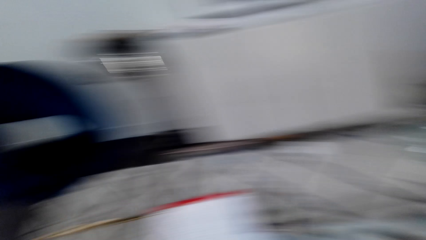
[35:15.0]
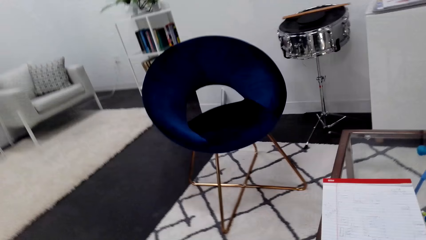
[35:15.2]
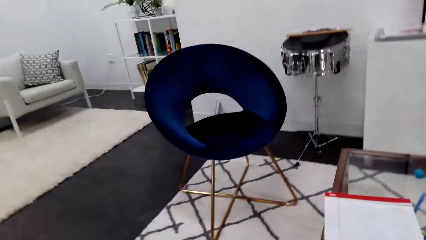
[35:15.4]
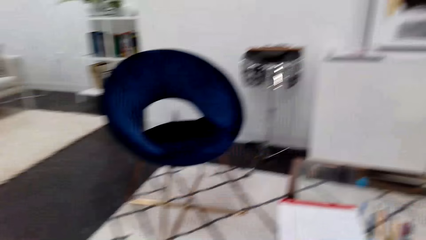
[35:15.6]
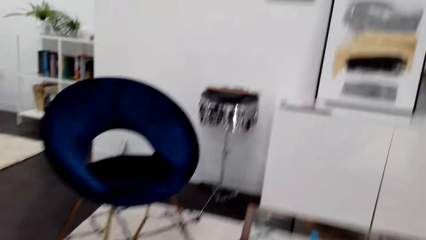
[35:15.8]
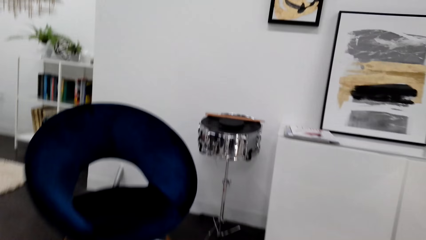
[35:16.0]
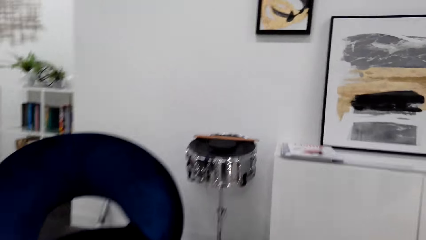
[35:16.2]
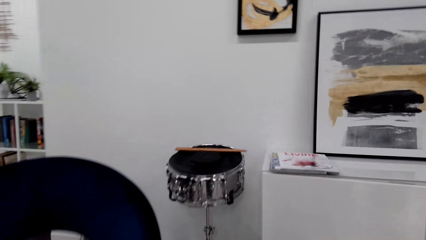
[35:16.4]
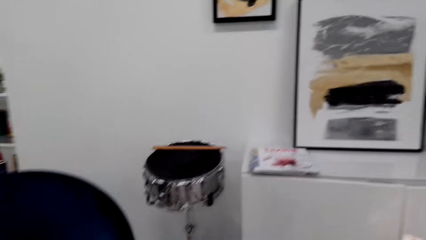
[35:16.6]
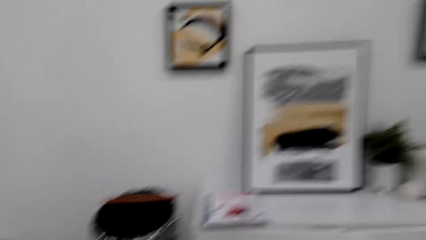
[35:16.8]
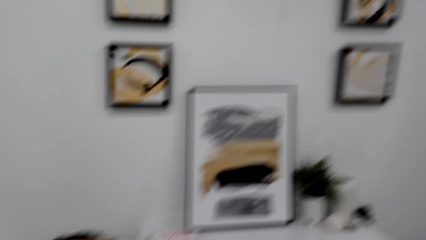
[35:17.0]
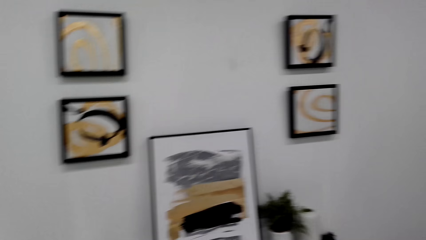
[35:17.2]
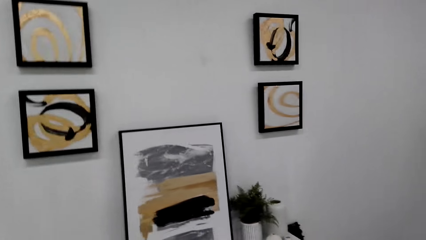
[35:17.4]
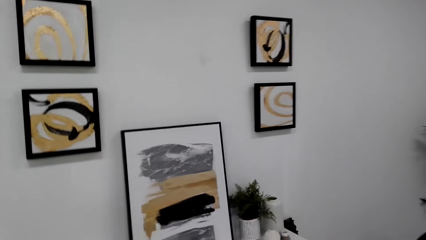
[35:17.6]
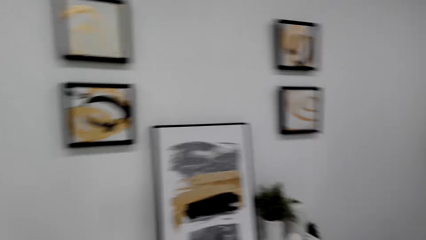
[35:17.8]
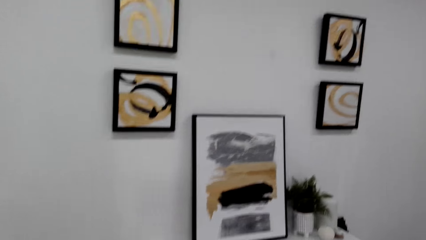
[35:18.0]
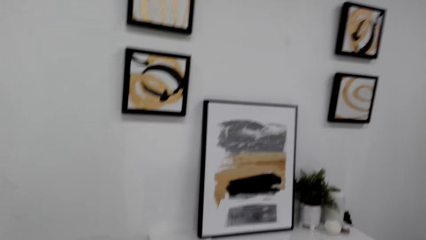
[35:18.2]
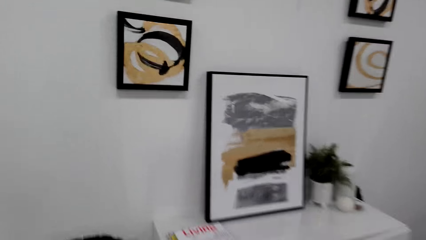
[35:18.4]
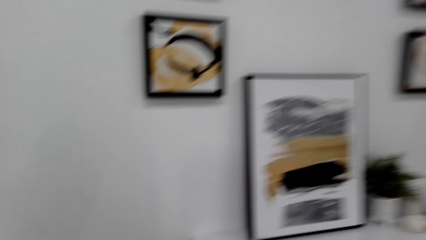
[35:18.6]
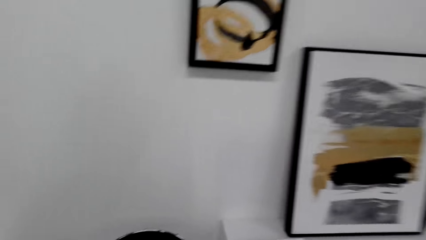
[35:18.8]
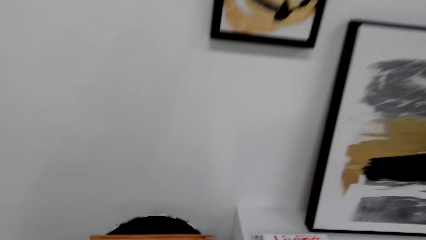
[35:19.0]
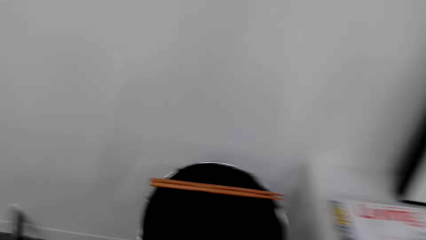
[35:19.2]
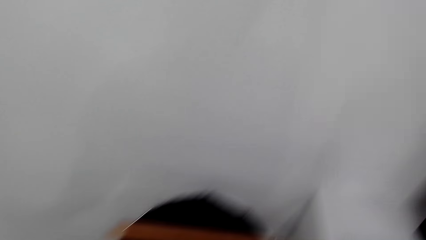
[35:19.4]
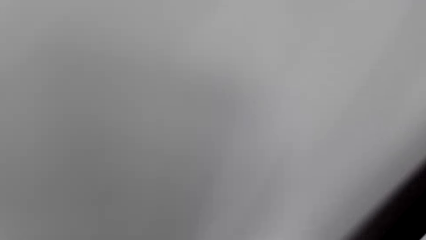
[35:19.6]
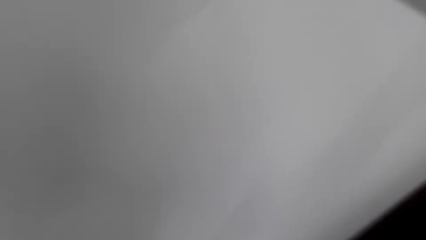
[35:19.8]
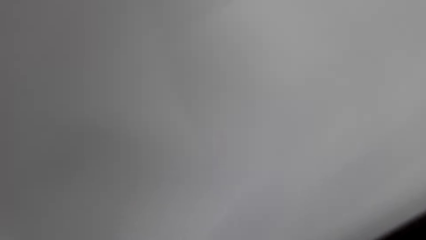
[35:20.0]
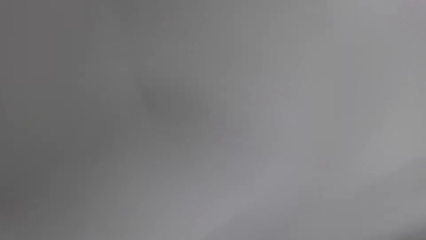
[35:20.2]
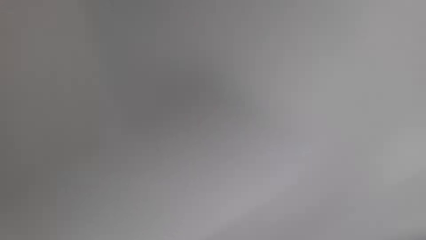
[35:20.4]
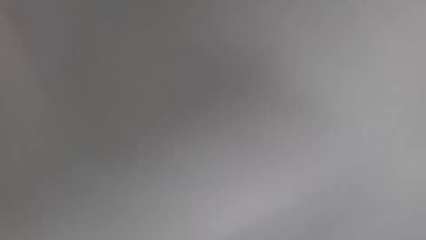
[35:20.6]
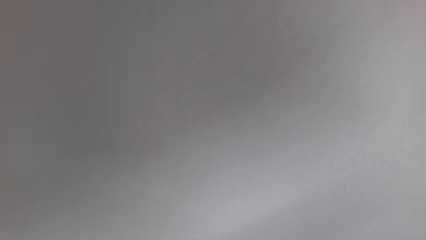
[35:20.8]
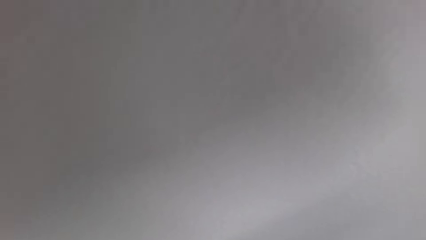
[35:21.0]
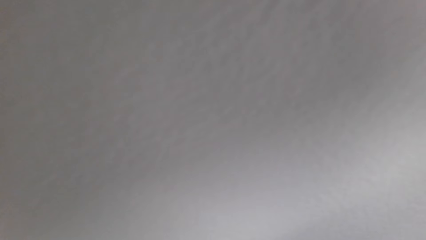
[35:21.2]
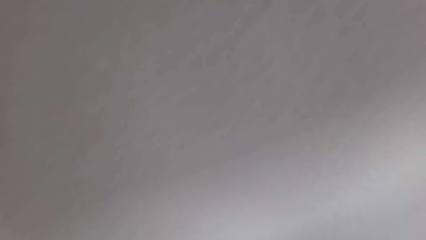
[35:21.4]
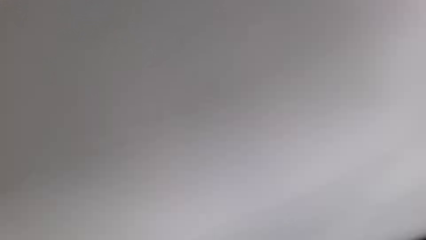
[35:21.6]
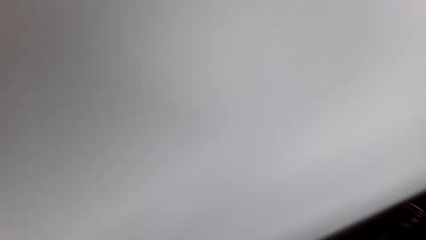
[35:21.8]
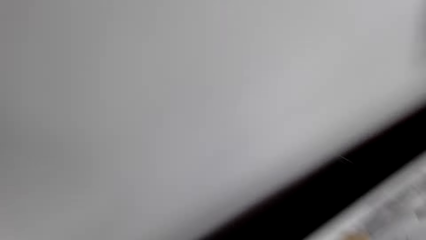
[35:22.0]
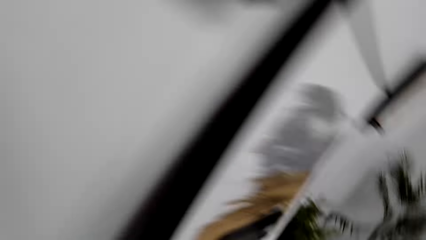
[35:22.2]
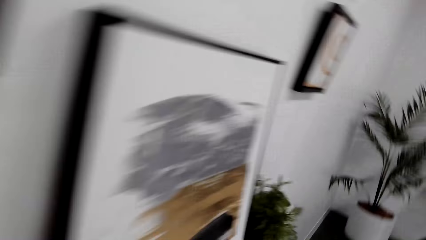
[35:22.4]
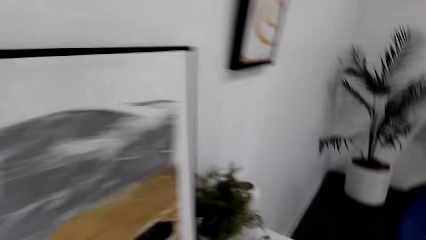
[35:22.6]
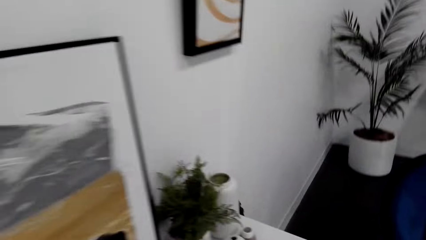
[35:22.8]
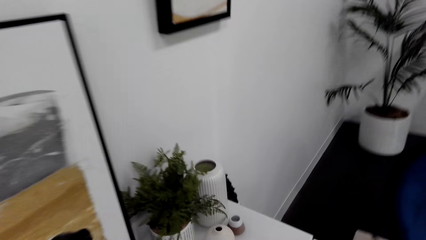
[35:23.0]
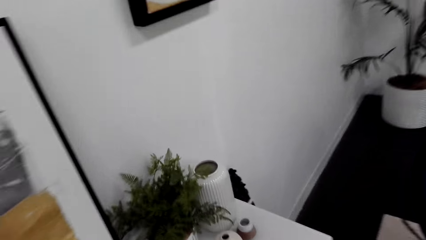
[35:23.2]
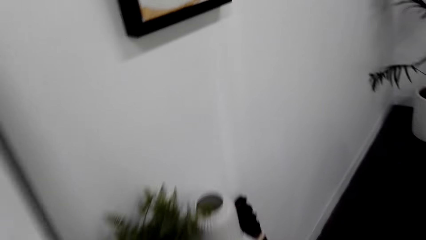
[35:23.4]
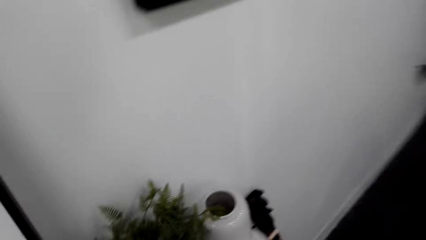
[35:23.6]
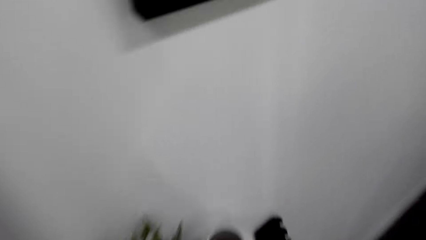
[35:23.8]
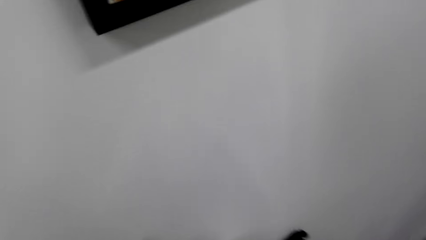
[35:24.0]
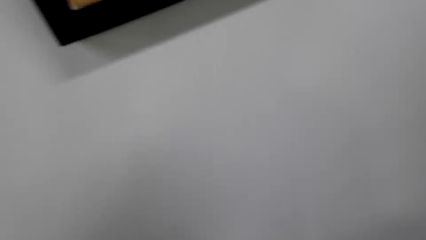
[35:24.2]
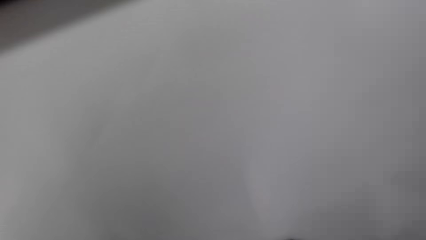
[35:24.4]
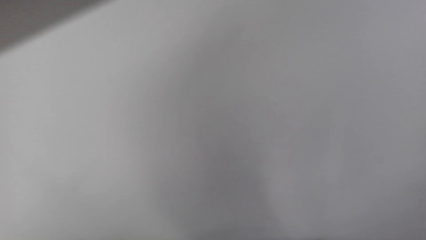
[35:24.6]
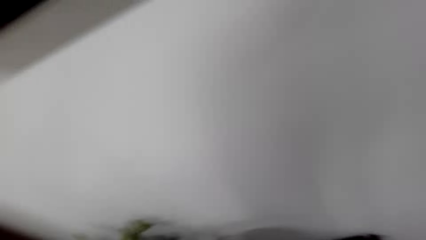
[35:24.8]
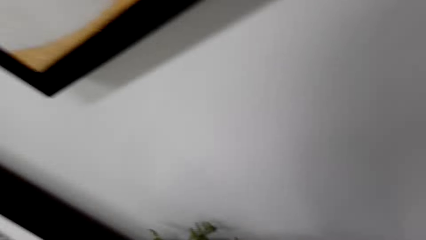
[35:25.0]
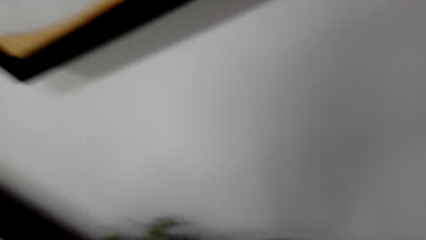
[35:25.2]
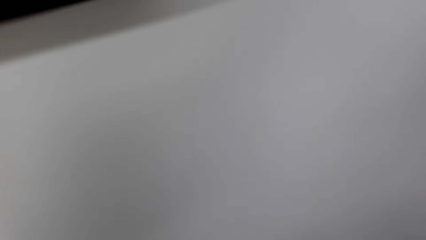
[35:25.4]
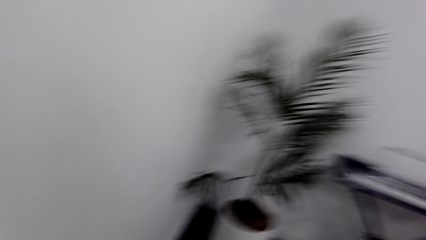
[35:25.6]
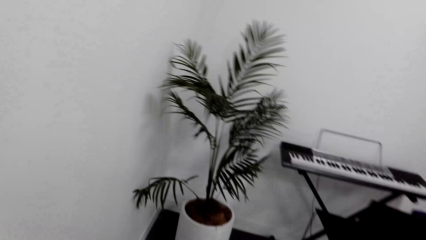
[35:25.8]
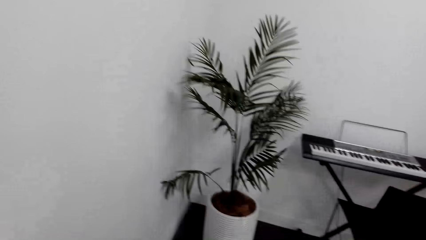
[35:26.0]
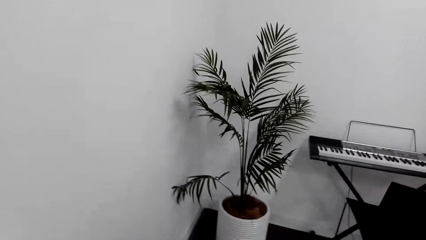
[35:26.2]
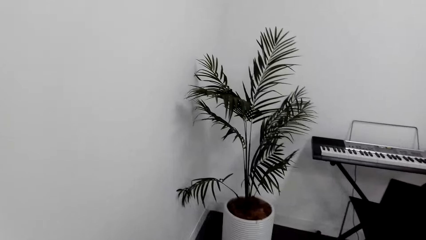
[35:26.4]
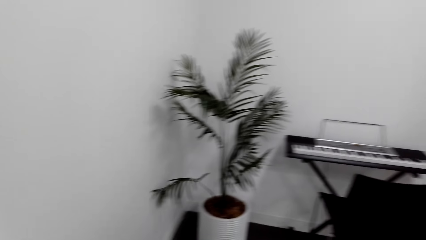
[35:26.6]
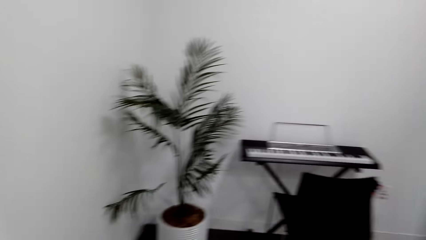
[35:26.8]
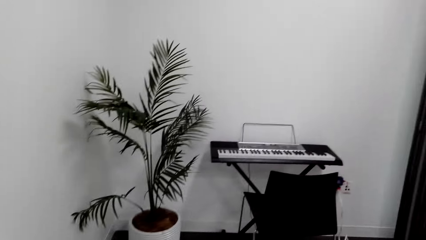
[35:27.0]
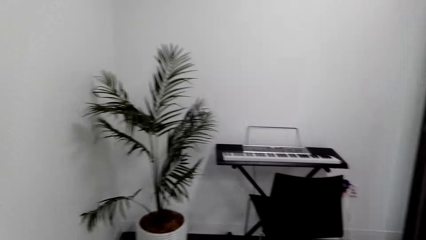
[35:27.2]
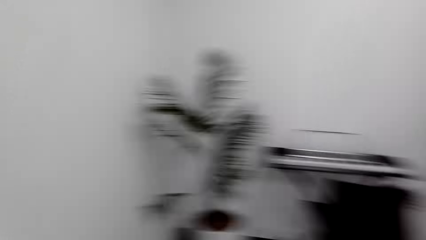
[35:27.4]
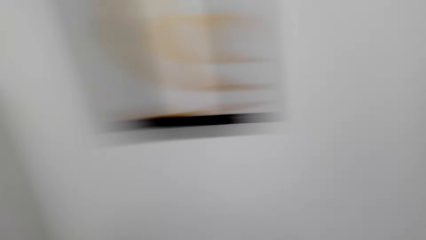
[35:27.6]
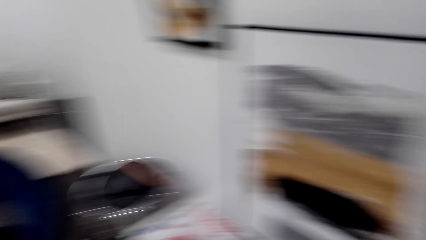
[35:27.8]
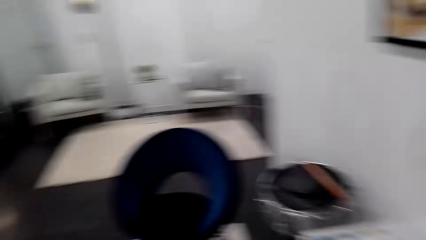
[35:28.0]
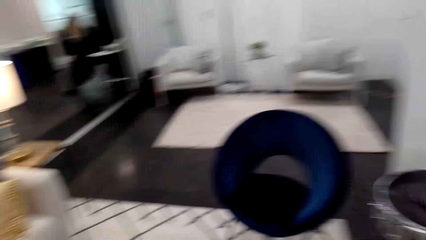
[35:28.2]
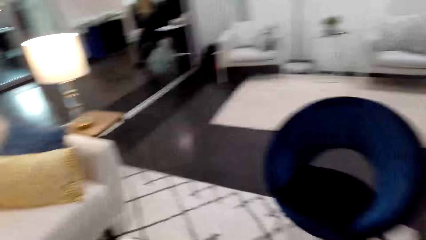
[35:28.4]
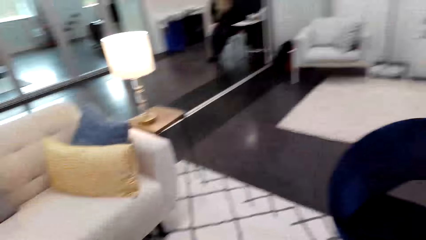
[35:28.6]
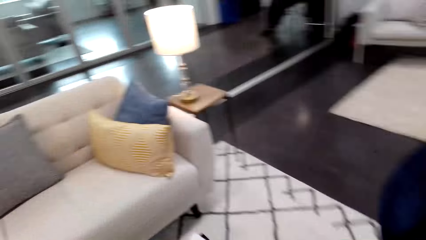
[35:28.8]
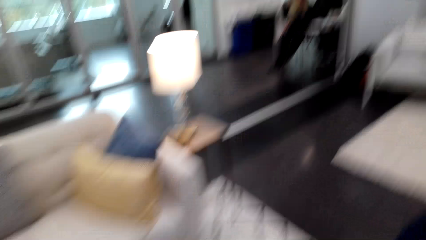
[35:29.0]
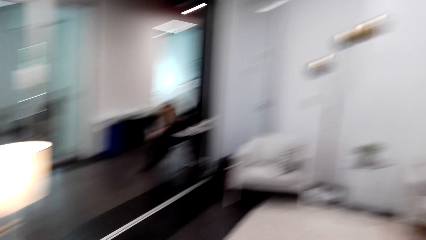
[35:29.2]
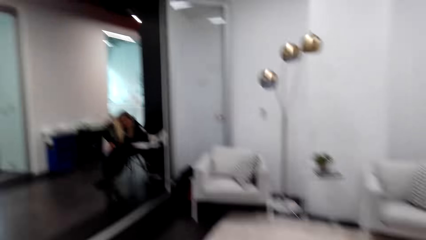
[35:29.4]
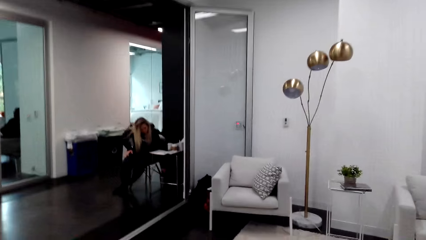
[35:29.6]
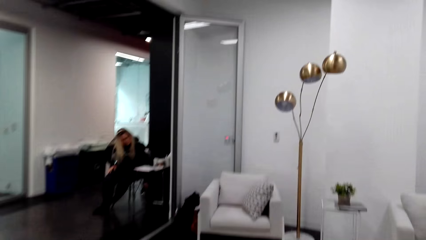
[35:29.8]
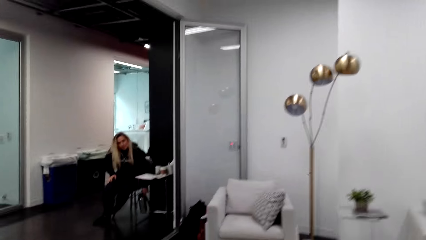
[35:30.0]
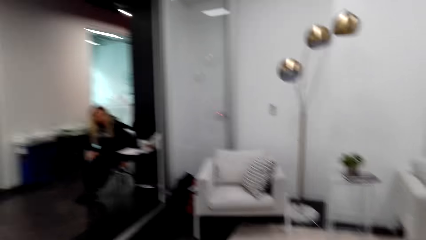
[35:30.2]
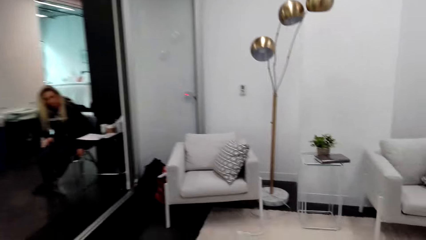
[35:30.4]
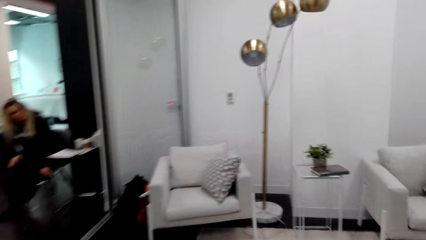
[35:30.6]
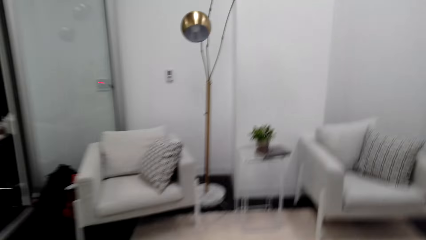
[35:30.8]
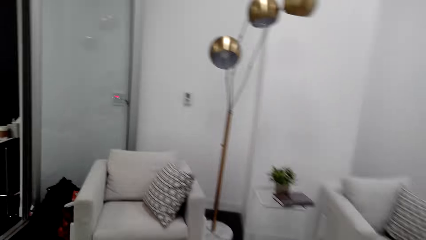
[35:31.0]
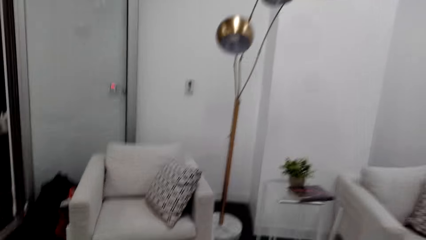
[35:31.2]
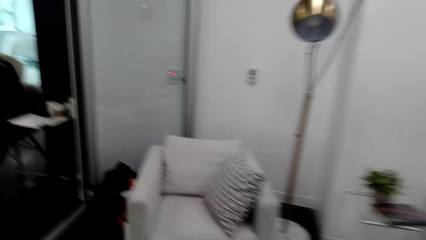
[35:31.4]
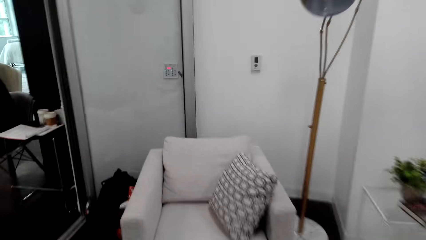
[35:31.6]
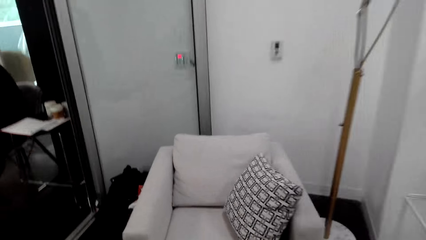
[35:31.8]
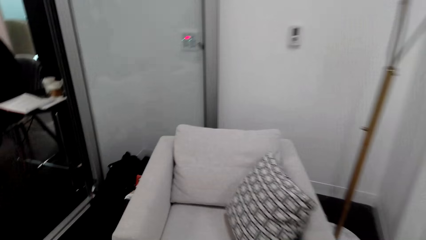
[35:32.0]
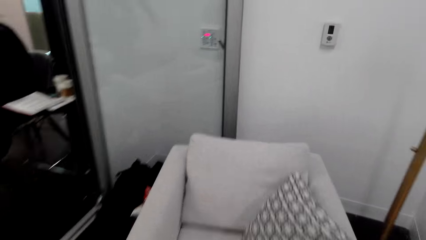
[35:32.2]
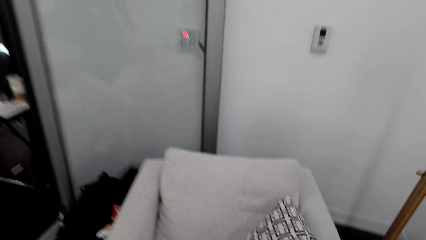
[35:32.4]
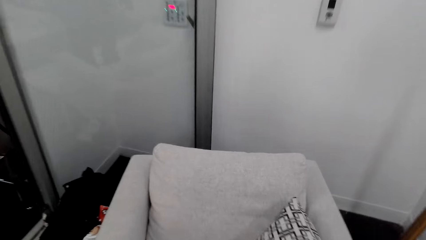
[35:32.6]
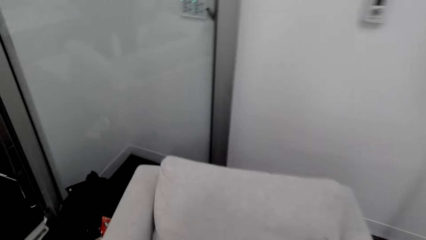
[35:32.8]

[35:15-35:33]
The camera wearer looks around the room. They look at the wall. They look around the room. They are talking to a person. They walk on the room.
